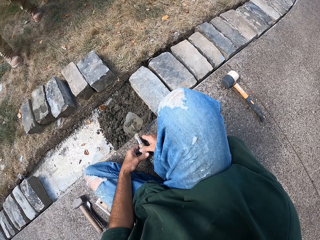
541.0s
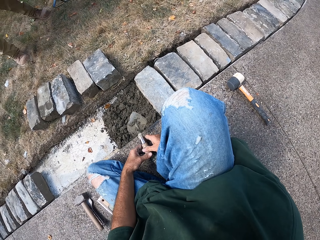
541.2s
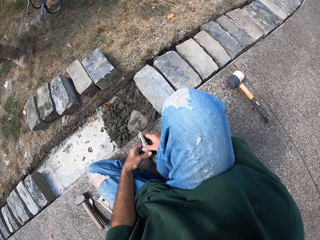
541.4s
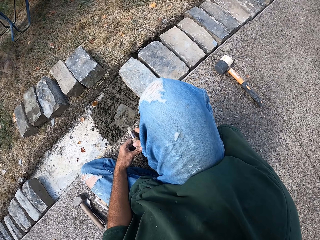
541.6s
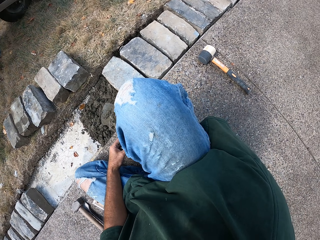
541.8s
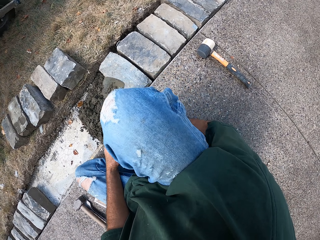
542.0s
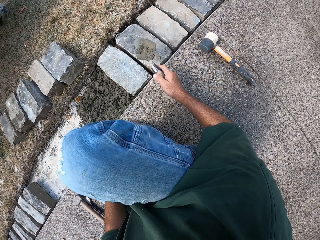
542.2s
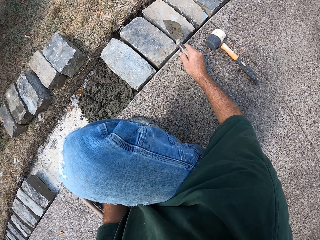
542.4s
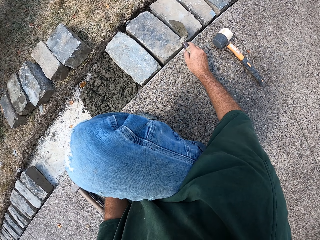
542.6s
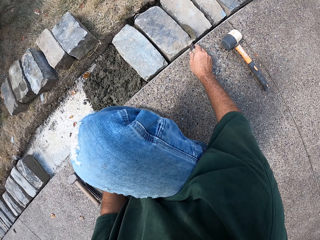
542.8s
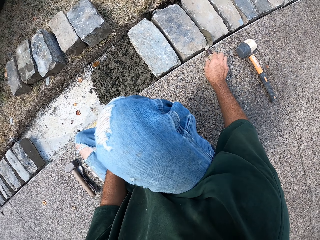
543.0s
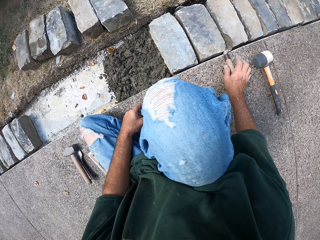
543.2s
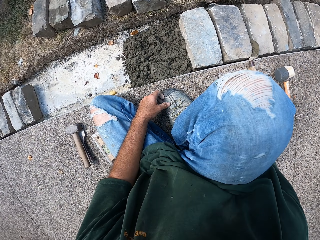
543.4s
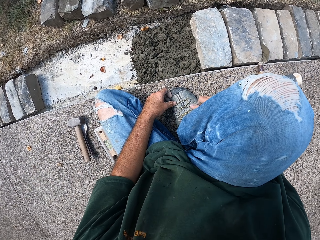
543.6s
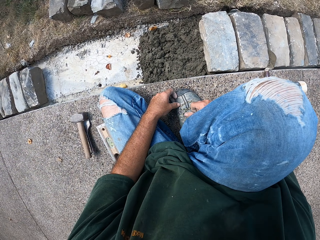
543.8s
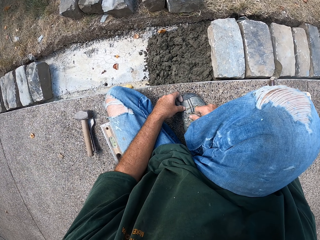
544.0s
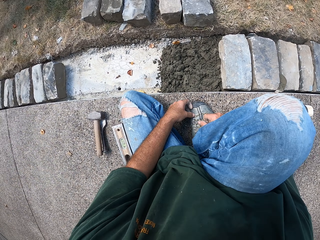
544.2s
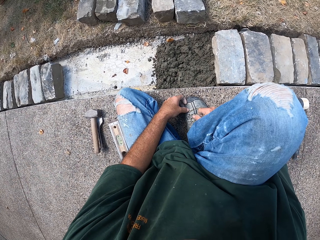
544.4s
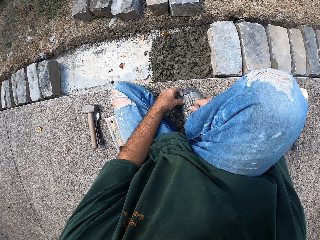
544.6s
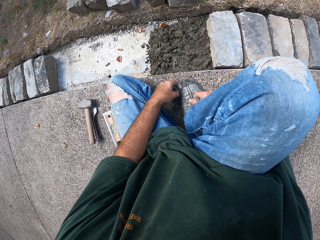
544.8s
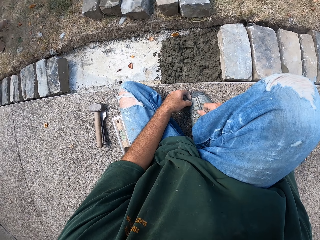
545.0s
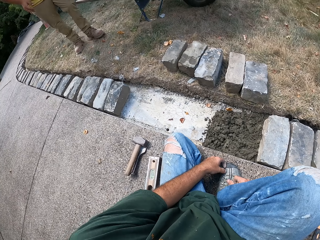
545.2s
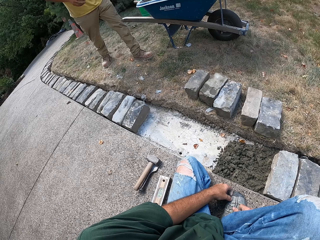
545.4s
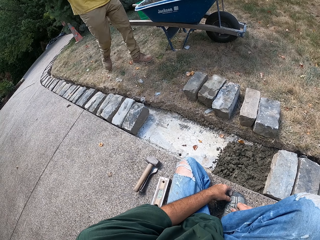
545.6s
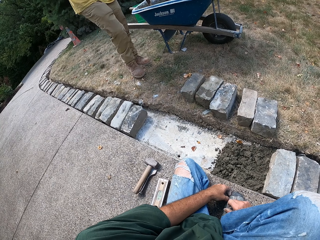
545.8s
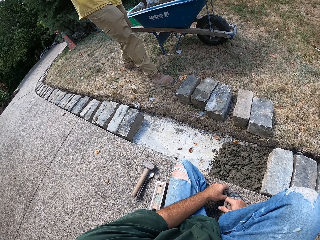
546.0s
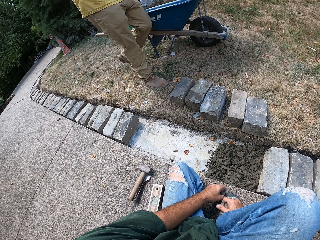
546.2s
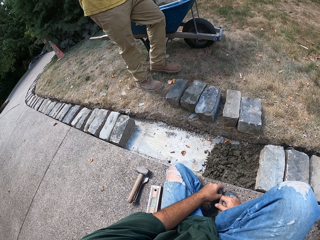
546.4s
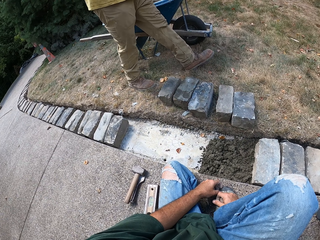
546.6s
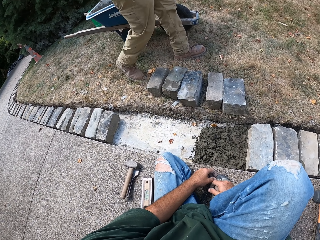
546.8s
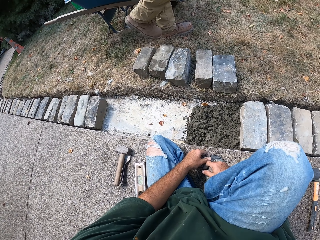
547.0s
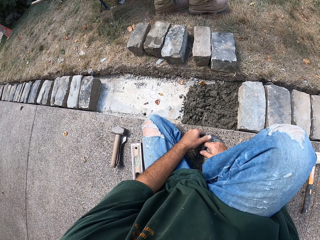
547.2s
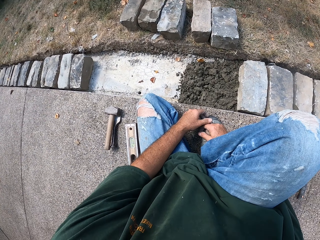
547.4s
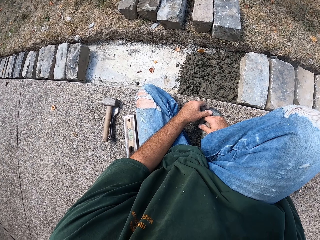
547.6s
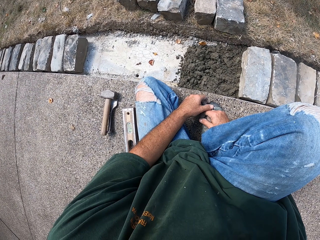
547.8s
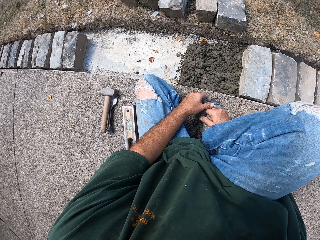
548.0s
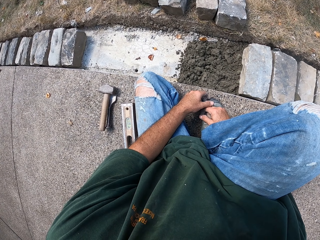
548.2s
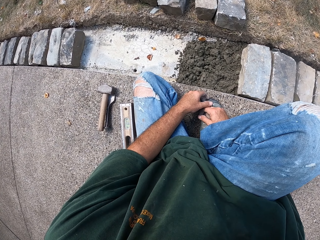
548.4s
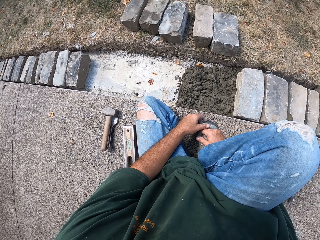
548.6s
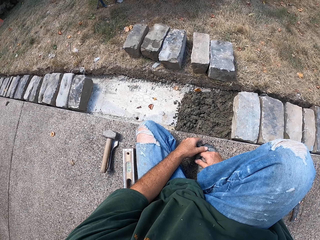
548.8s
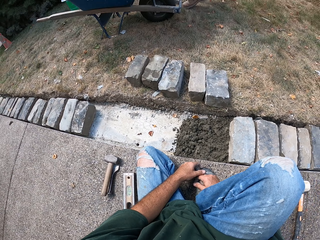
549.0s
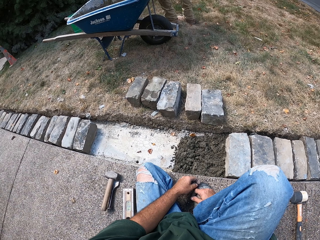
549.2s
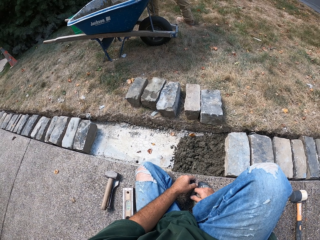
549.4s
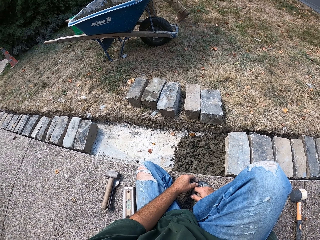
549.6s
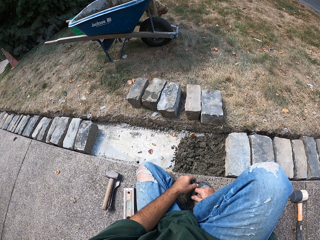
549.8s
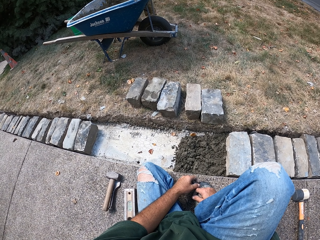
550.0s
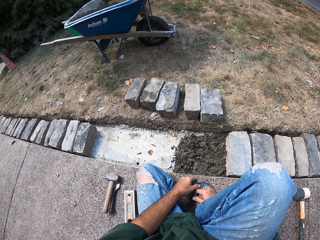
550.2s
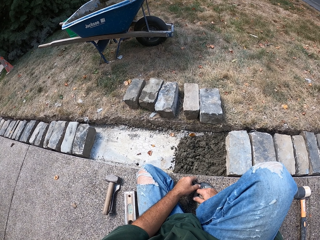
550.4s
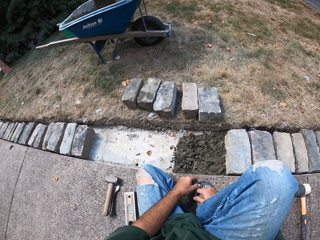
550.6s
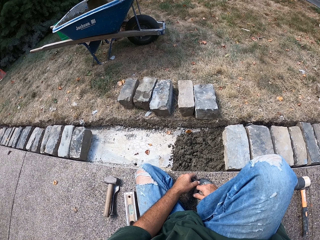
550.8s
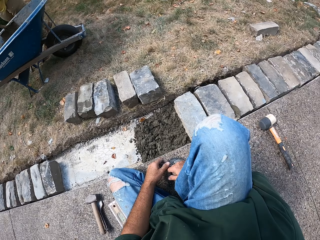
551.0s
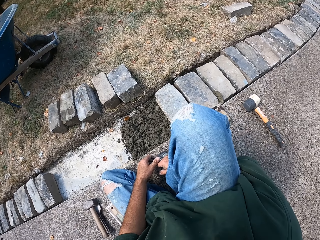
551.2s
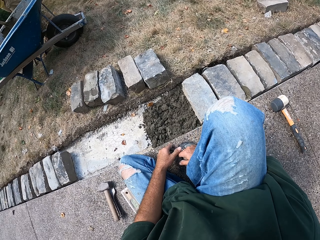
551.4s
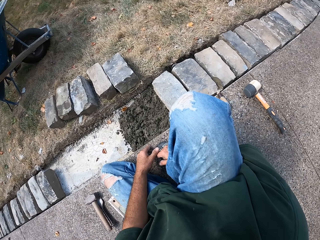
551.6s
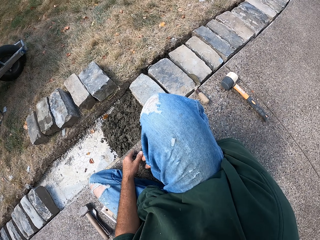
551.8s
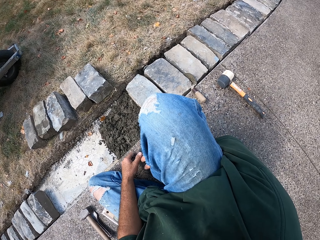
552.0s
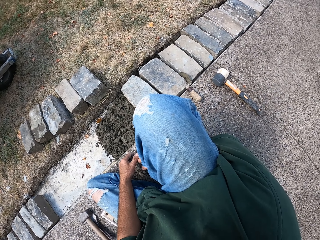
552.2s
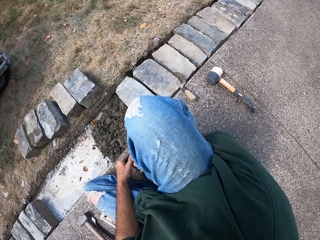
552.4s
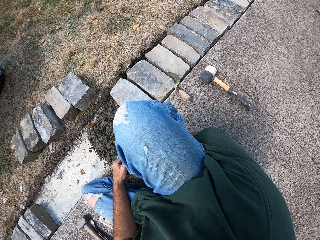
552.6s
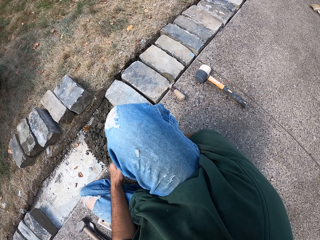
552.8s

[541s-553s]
The camera wearer puts the trowel aside. They look around.

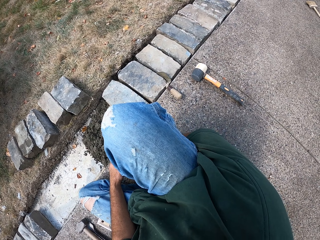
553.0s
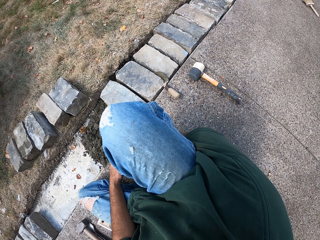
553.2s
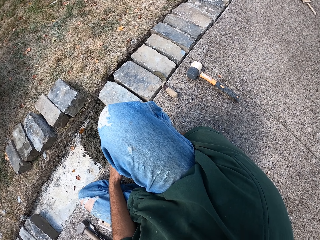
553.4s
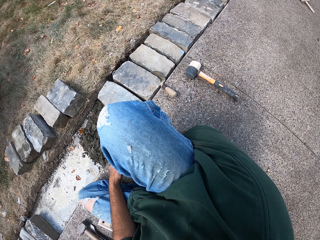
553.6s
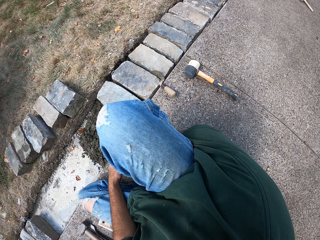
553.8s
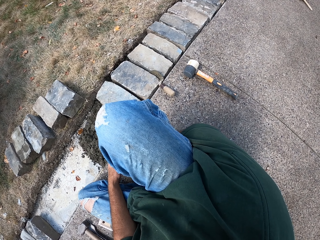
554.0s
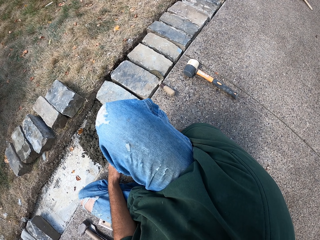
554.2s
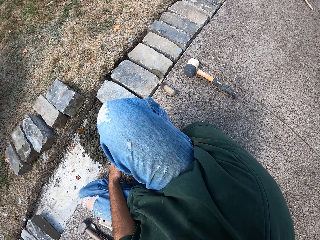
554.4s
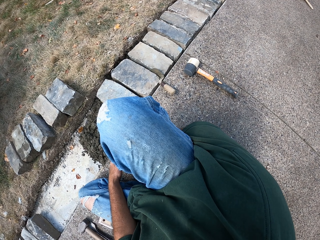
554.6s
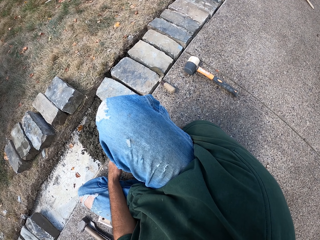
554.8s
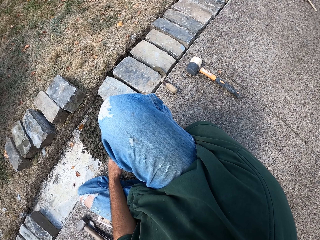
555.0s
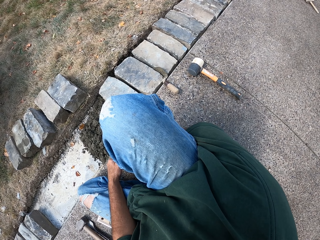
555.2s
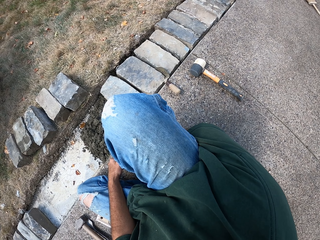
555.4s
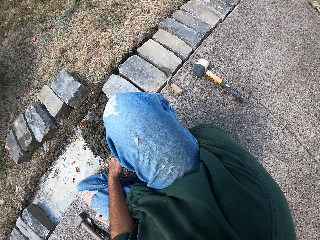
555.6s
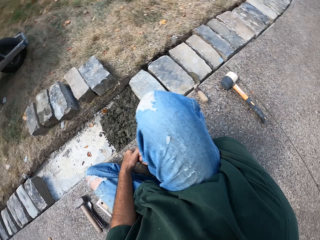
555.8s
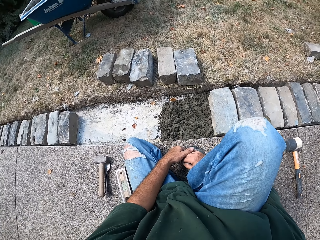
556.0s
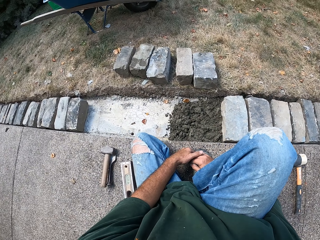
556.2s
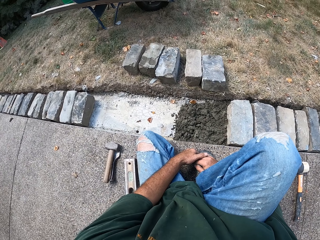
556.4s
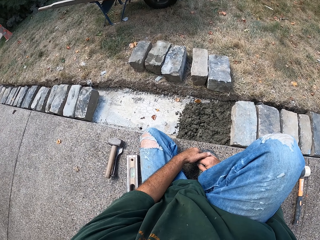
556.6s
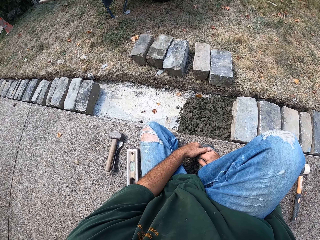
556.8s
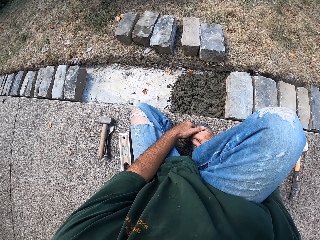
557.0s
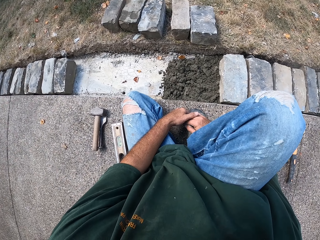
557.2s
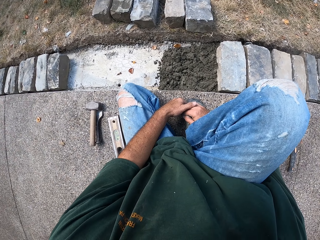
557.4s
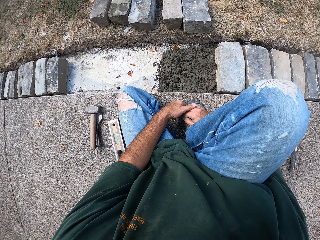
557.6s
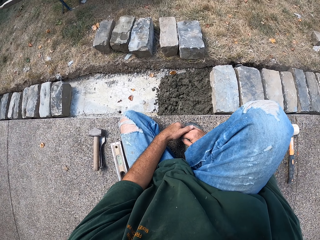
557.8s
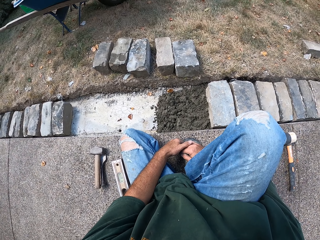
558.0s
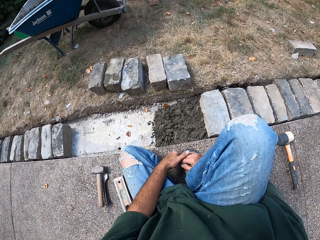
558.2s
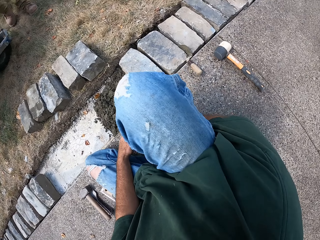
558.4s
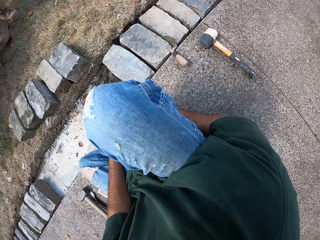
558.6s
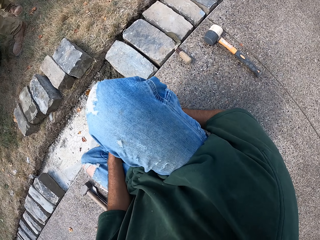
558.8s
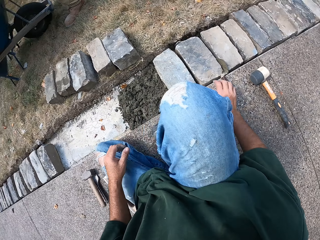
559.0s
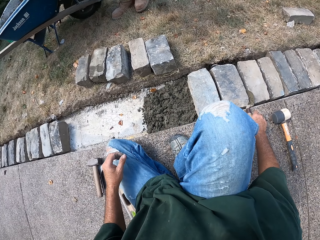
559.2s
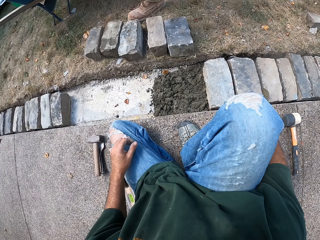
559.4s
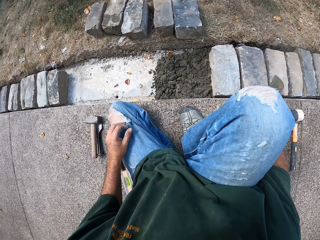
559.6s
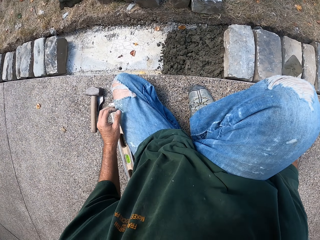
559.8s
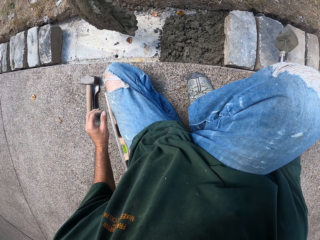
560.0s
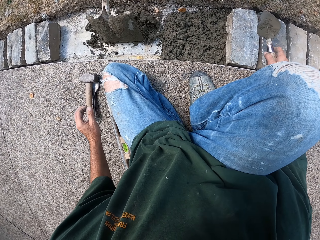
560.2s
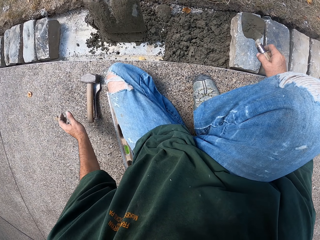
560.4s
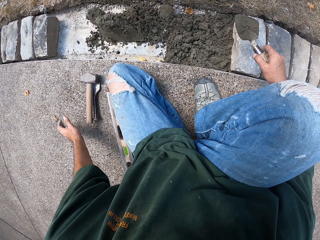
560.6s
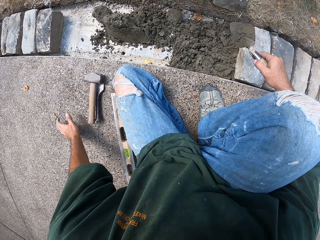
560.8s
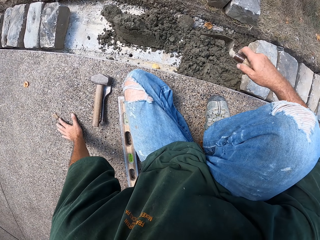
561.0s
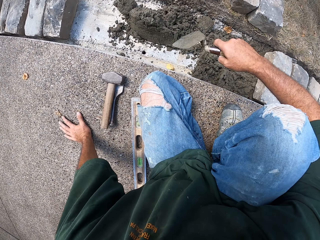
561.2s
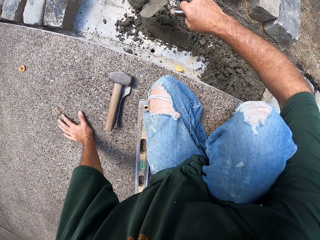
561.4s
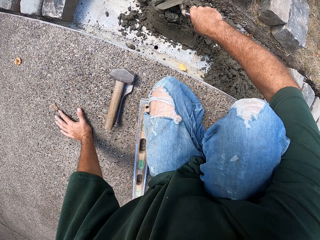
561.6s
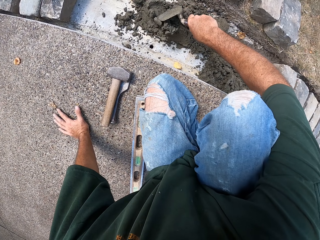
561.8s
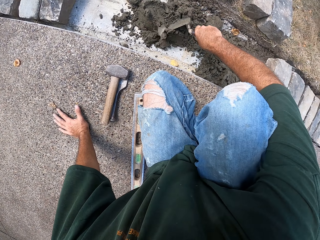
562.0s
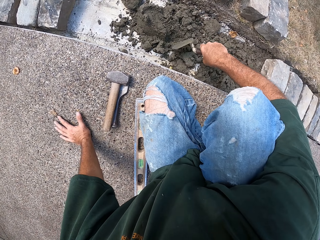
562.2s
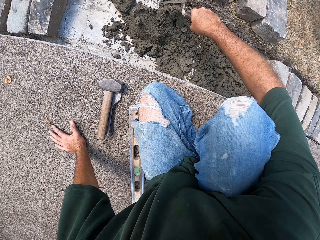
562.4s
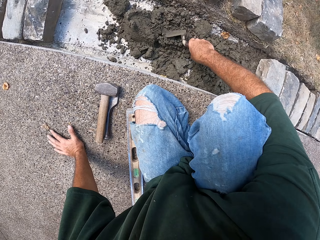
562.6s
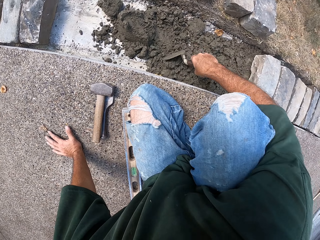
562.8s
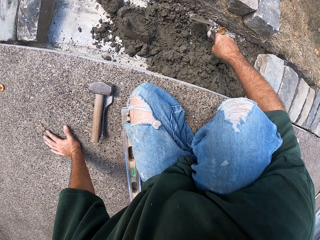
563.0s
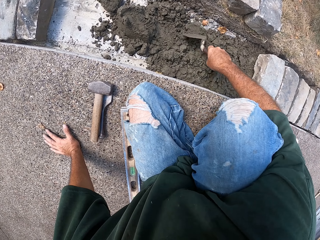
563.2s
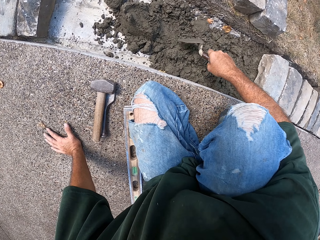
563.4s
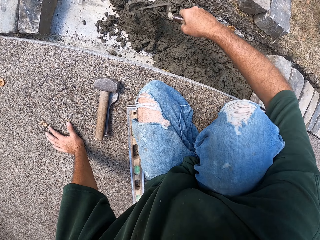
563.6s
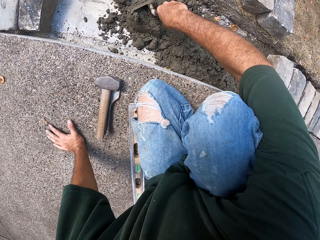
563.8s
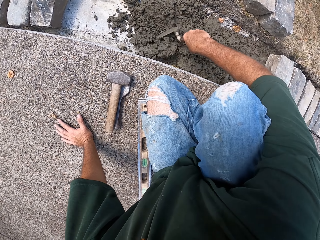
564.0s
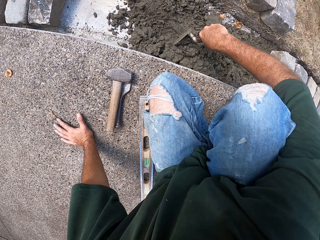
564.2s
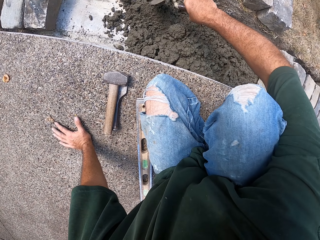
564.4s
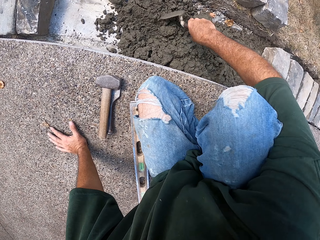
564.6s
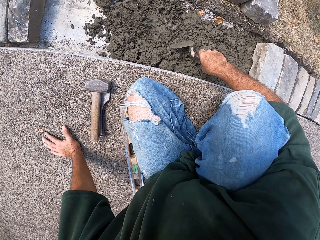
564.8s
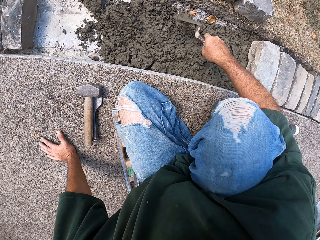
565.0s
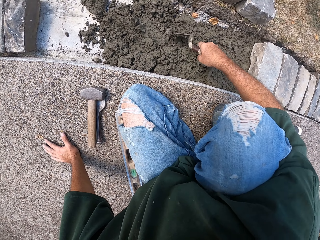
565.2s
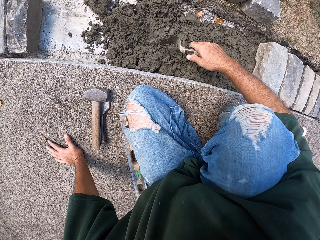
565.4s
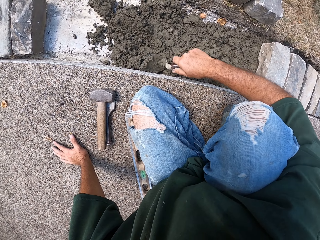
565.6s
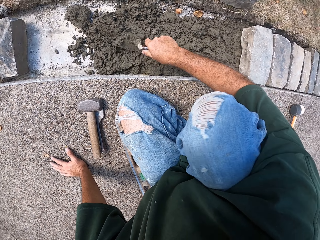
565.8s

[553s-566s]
The camera wearer picks up a masonry trowel. A man pours mortar in the furrow. The camera wearer spreads the mortar with the trowel.
